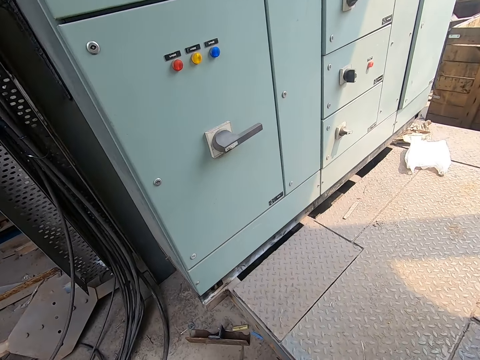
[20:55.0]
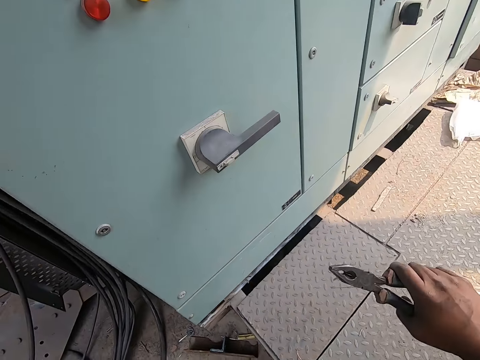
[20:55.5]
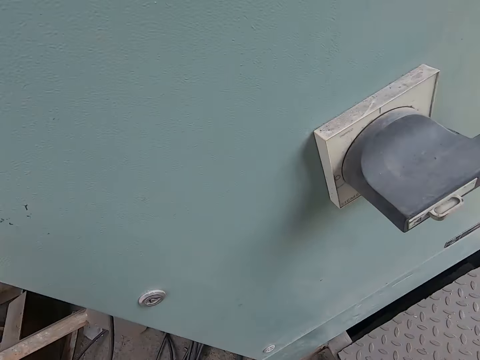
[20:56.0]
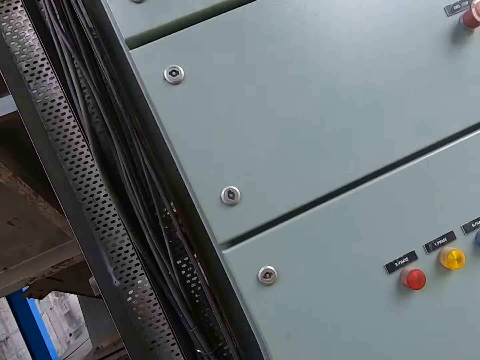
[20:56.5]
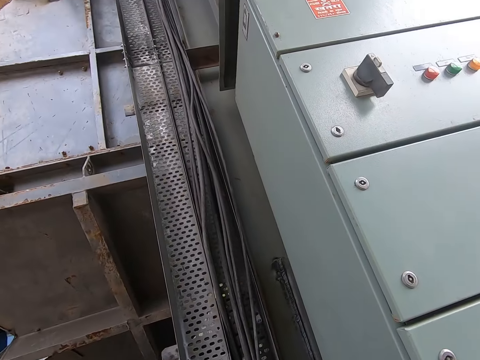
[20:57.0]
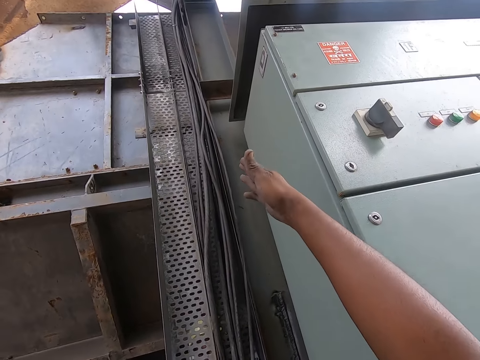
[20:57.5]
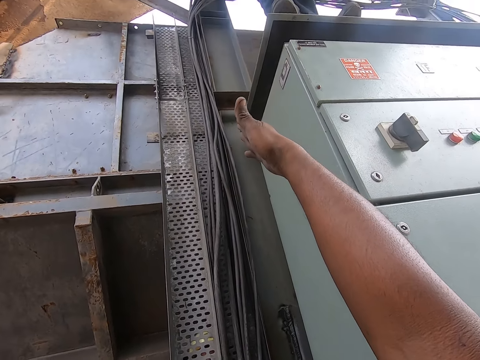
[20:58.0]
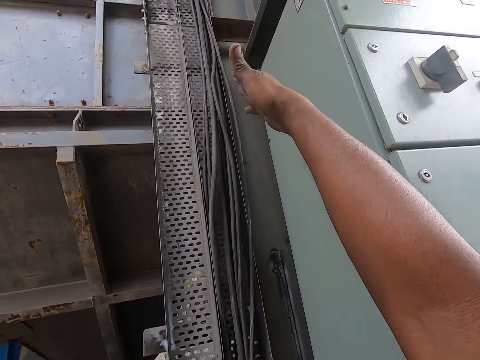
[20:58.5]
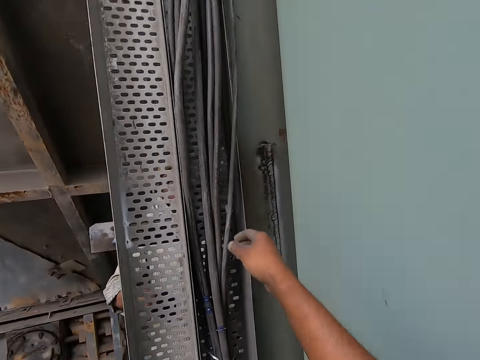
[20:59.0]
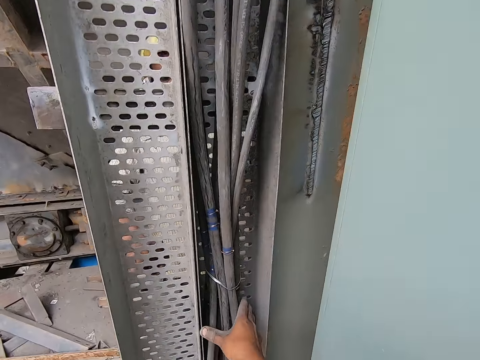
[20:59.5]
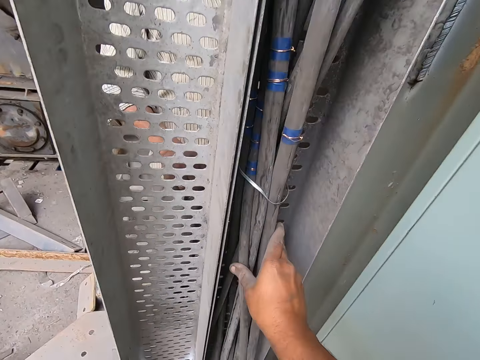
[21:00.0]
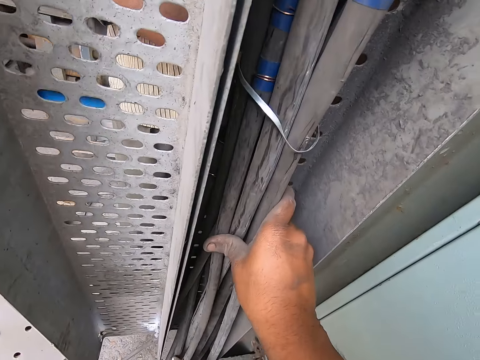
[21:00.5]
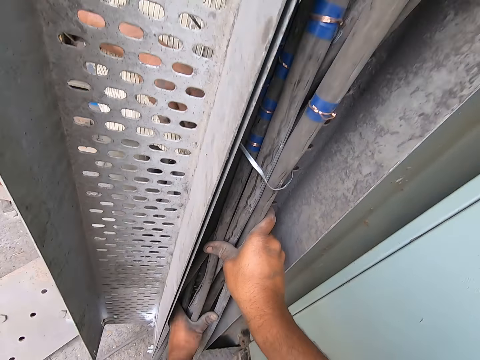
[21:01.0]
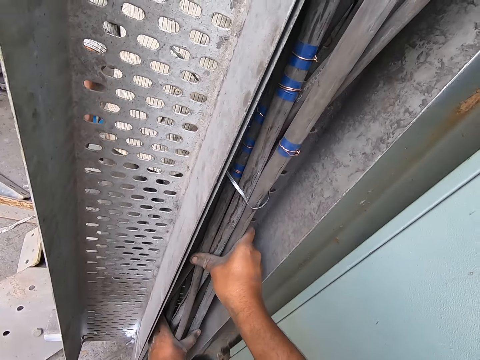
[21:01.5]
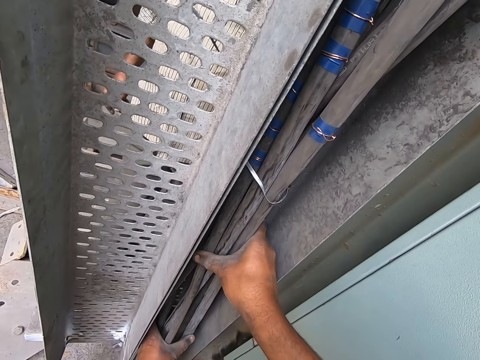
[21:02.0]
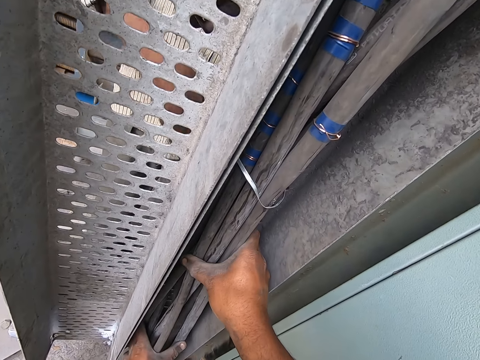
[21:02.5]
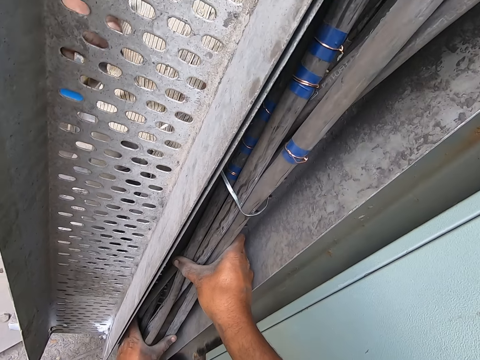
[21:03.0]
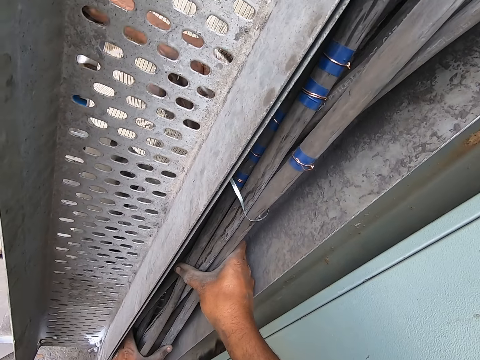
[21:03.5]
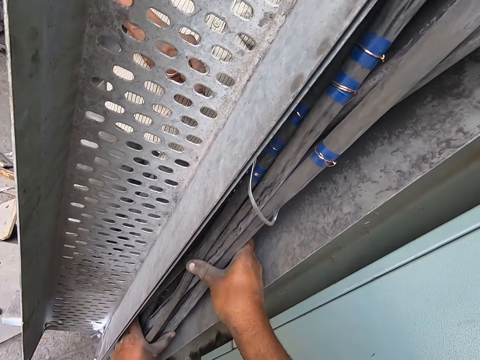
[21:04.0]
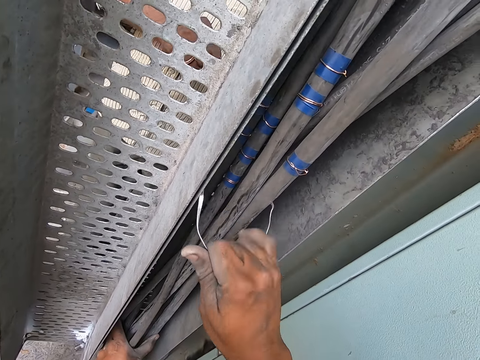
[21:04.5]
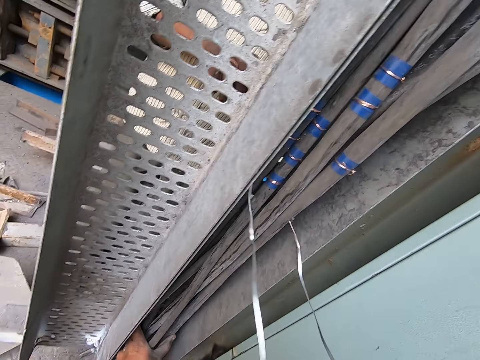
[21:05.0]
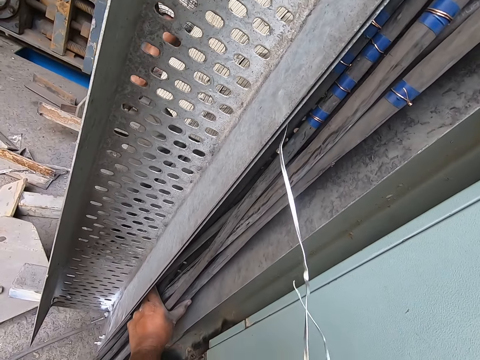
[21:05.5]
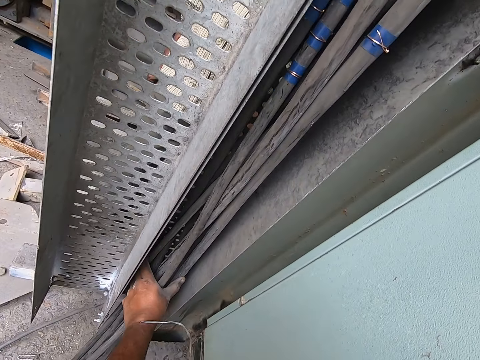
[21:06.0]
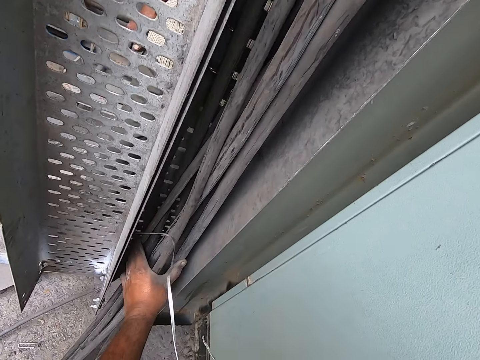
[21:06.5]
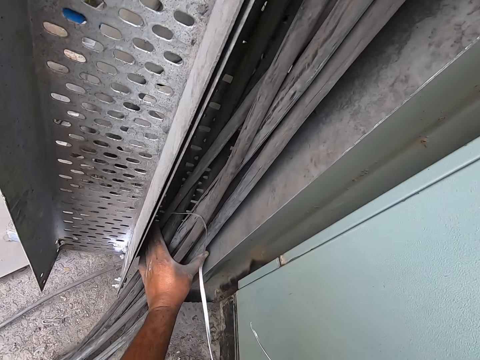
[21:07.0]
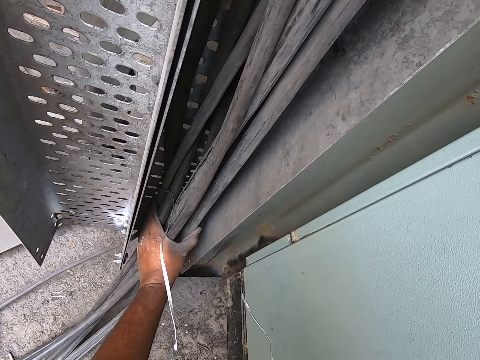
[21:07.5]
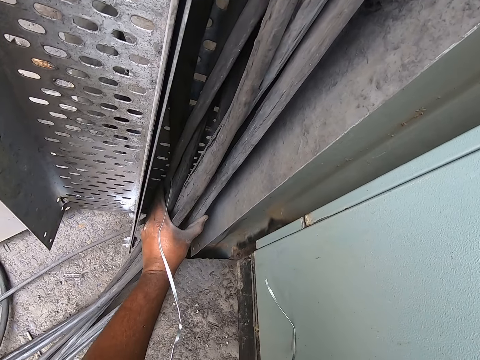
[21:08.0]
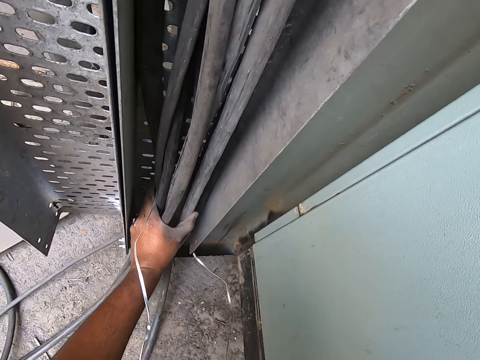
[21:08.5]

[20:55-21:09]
The camera wearer walks around the garage. He places the plier and aluminium wires in his right hand on a metallic platform. He talks with a man. He points his right hand upwards. He holds the bunch of cables beside the metal beam with his right hand. He holds the bunch of cables beside the metal beam with his hands. The man ties the bunch of cables to the metal beam with the aluminium wire in his hands. The camera wearer pulls the aluminium wire from the metal beam with his right hand. He talks with the man and touches the wires.

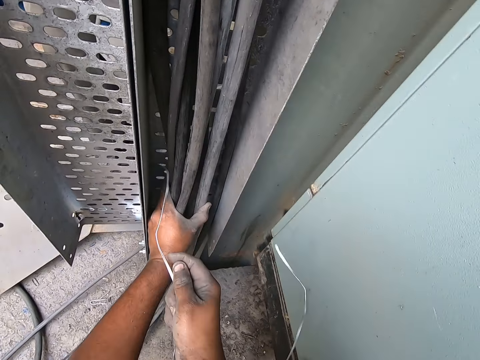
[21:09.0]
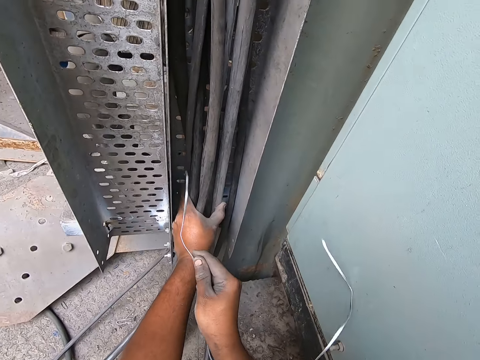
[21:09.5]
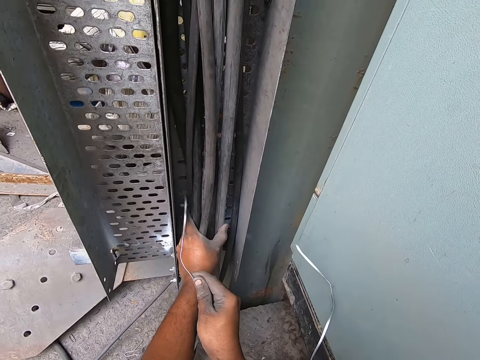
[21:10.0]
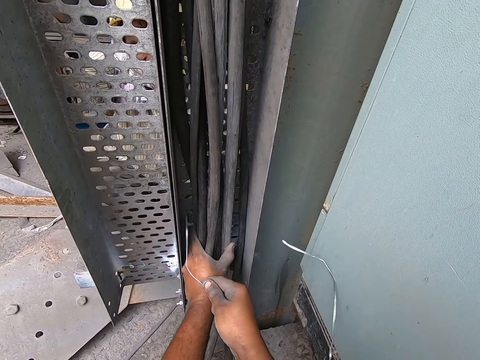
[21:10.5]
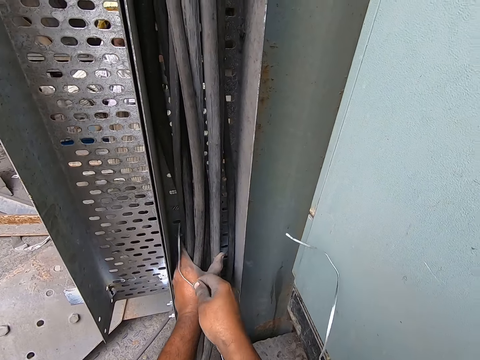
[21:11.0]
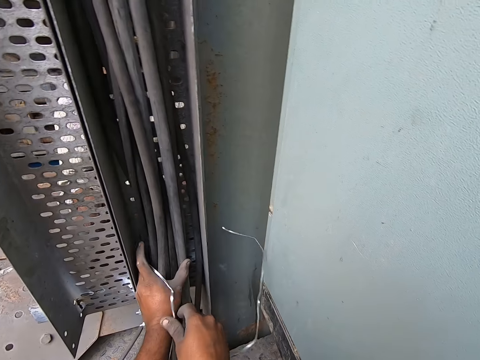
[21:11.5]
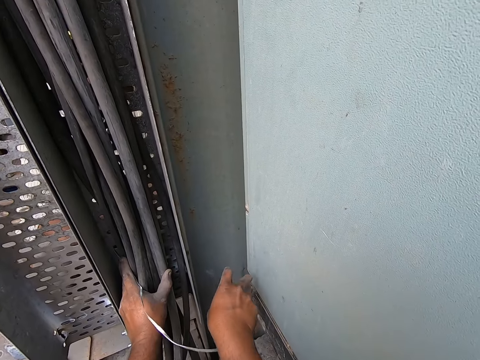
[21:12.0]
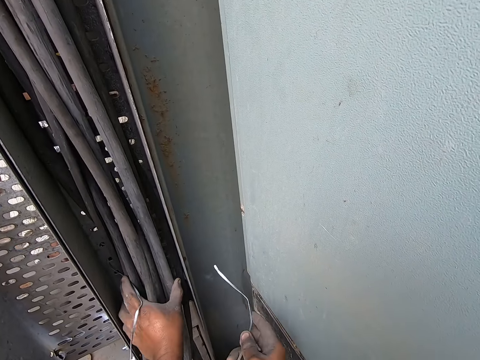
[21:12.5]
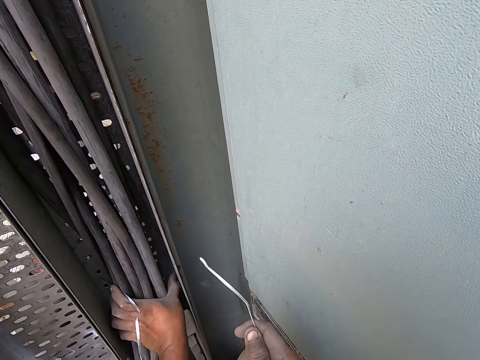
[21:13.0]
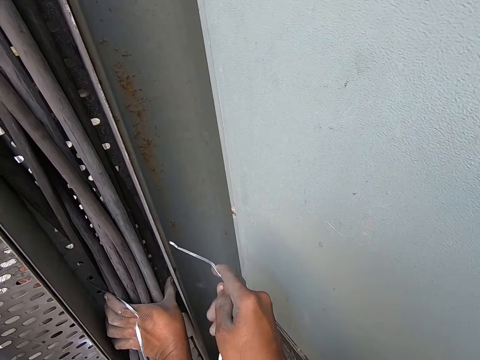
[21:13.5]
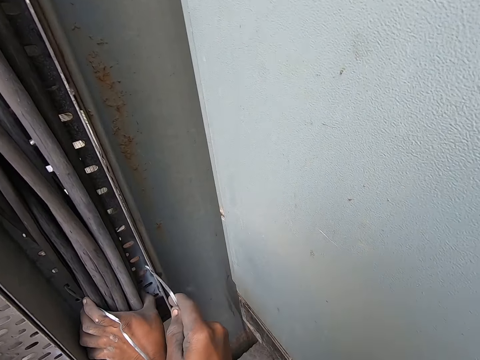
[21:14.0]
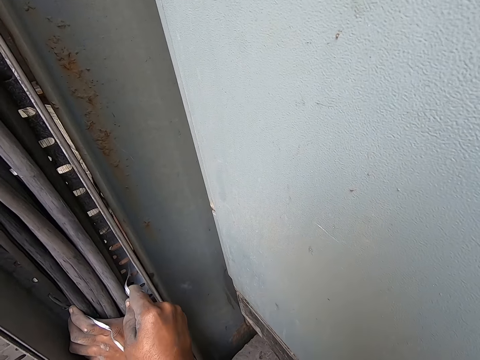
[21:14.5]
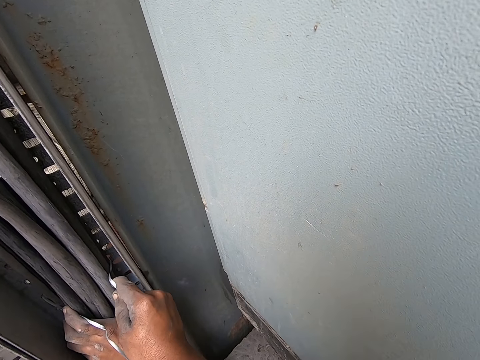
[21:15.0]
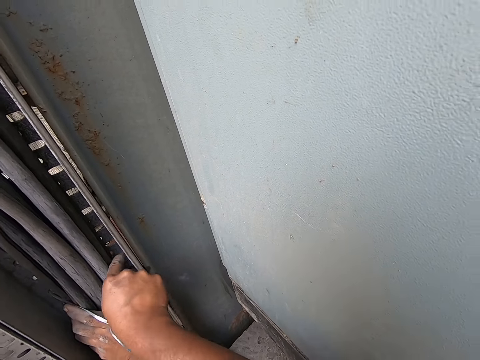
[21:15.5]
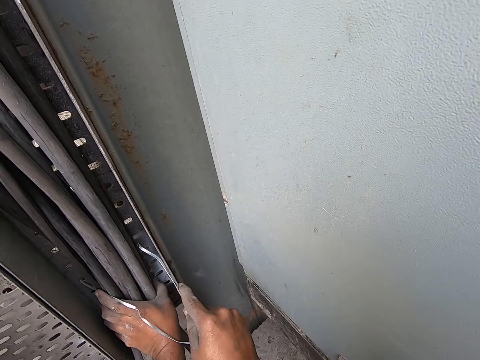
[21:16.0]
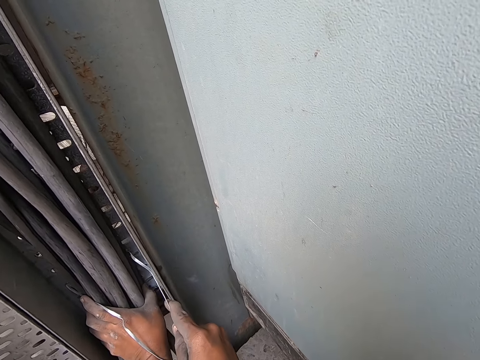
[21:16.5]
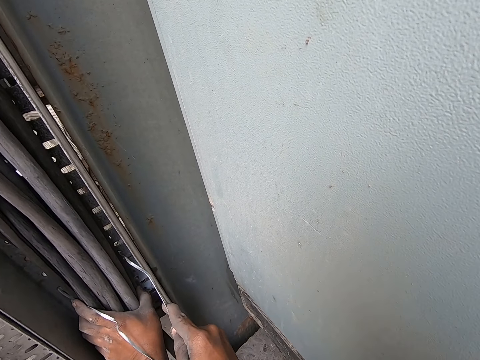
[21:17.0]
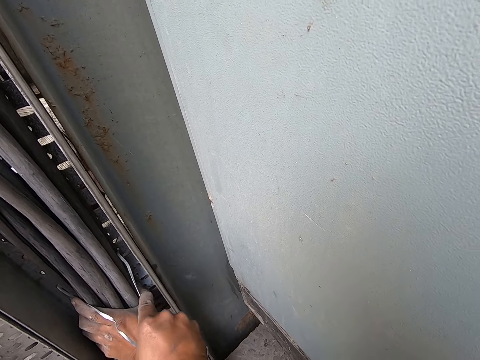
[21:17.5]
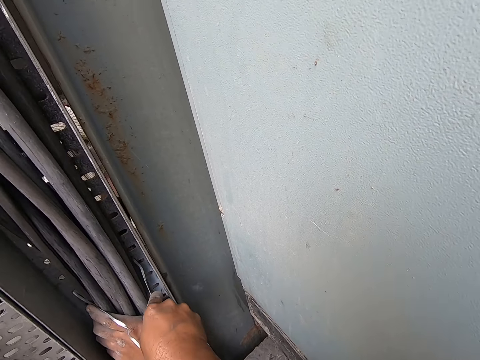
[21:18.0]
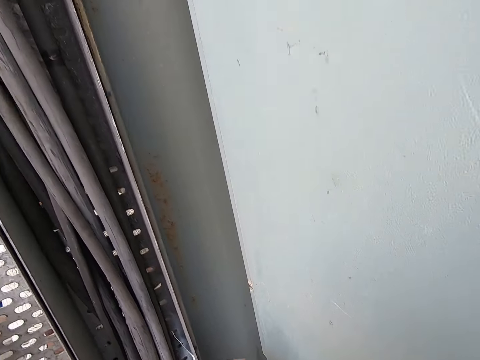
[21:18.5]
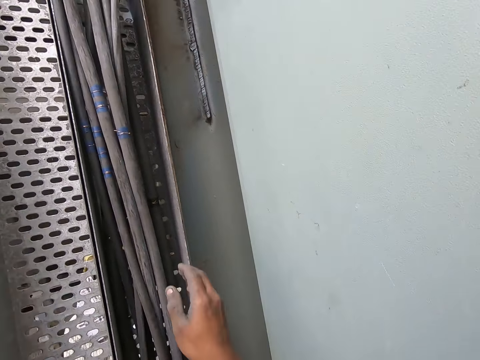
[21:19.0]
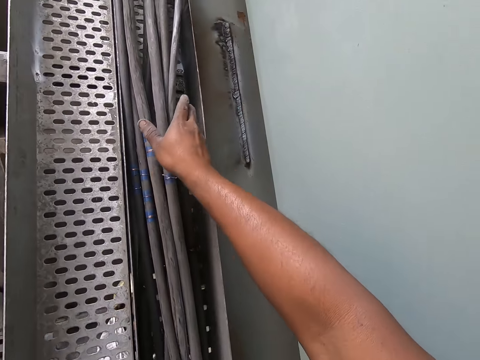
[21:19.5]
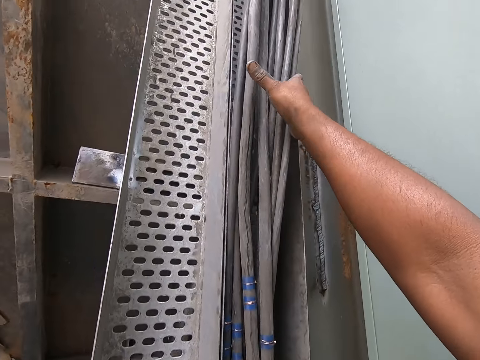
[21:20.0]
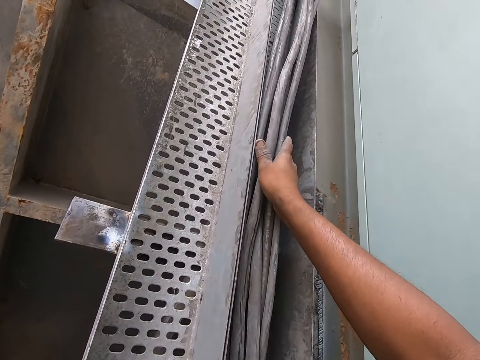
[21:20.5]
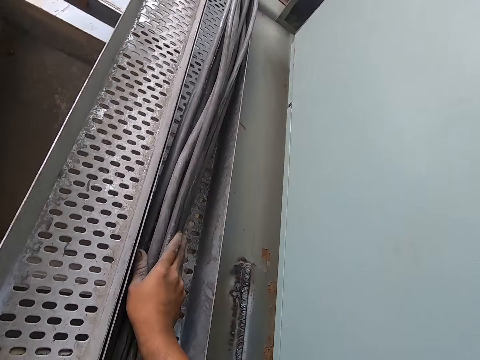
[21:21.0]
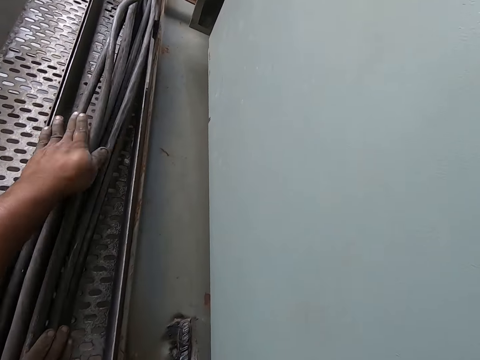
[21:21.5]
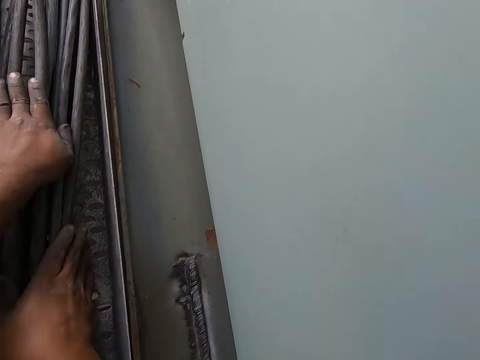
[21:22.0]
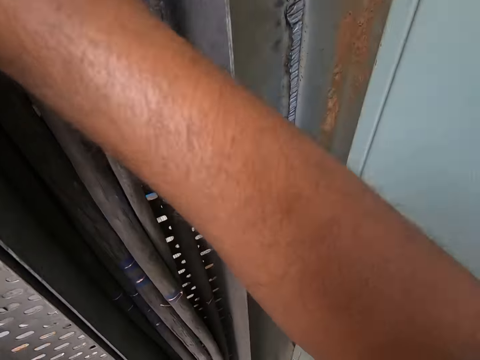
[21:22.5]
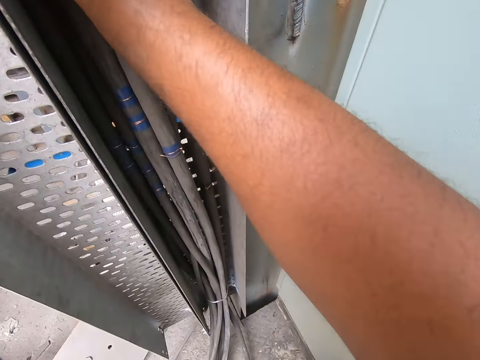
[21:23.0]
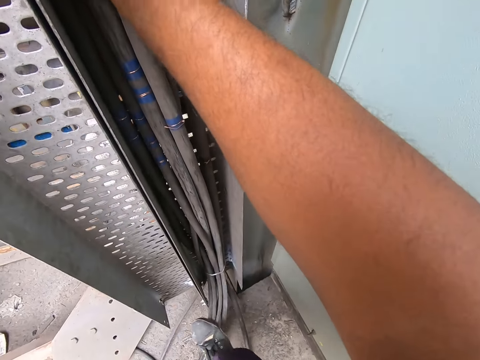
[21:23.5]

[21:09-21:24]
The camera wearer holds the pipe. He passes the aluminium wire to a man through a hole in the metal beam with his right hand. He holds the aluminium wire with his right hand. He ties the pipes. He talks with the man. He passes the aluminium wire to the man through a hole in the metal beam with his right hand. He holds the bunch of cables beside the metal beam with his right hand. He holds the bunch of cables beside the metal beam with his left hand. He fixes the pipe.
